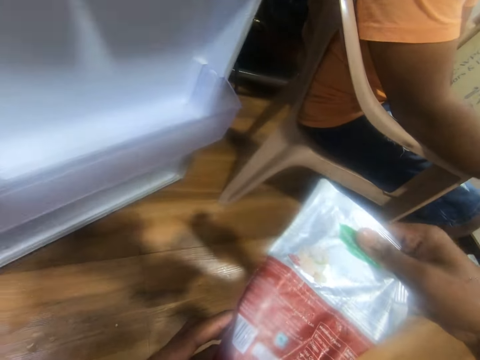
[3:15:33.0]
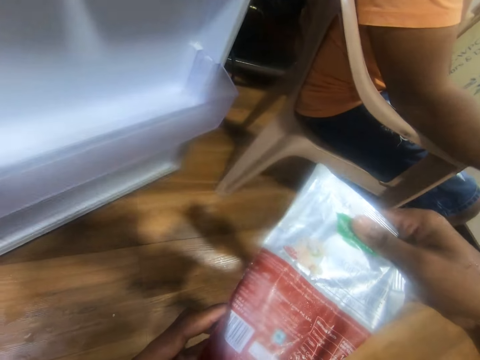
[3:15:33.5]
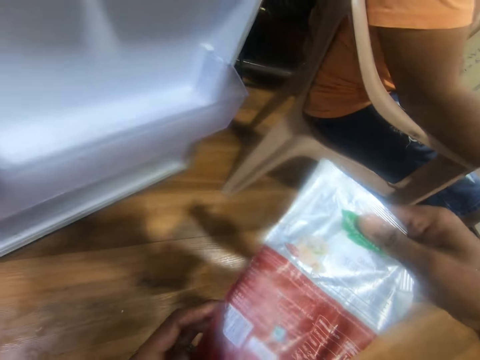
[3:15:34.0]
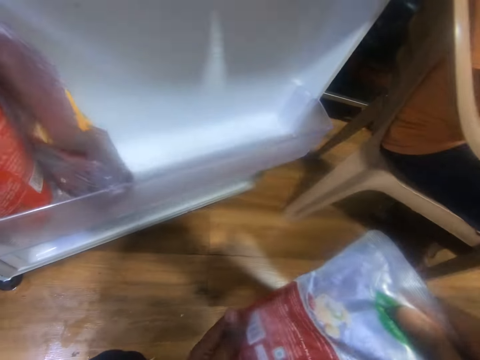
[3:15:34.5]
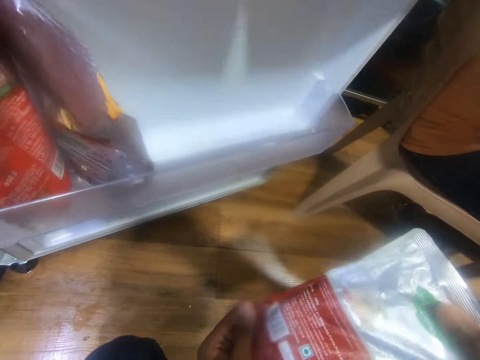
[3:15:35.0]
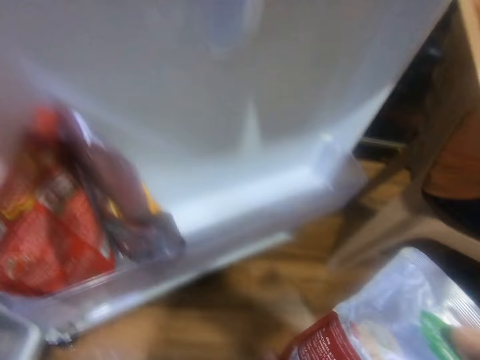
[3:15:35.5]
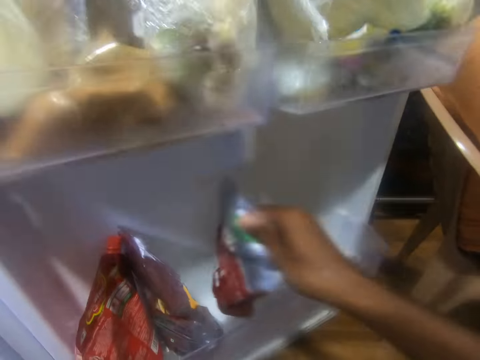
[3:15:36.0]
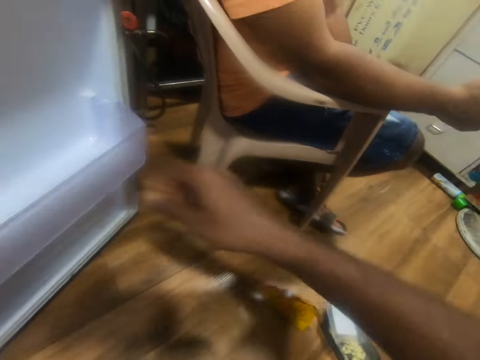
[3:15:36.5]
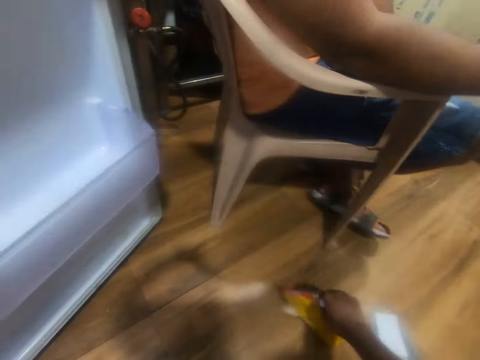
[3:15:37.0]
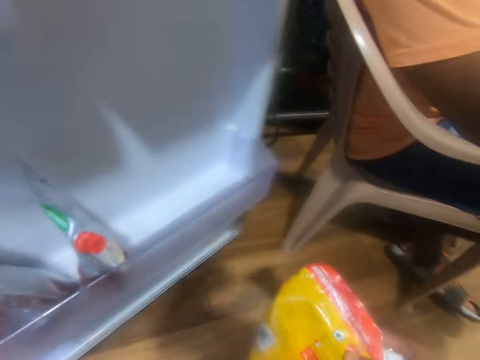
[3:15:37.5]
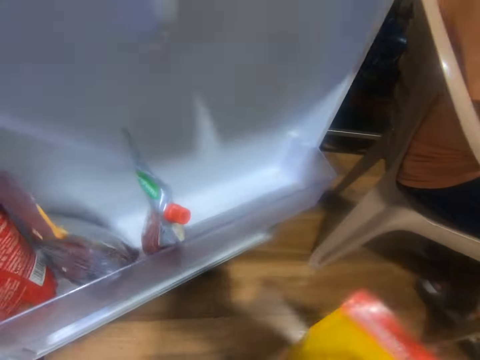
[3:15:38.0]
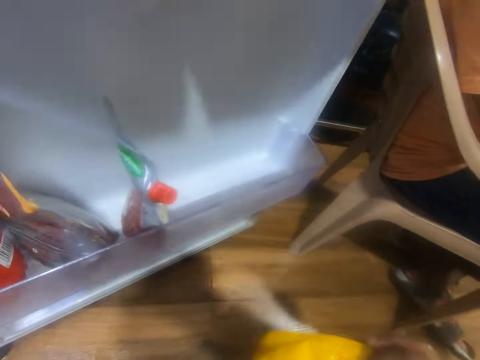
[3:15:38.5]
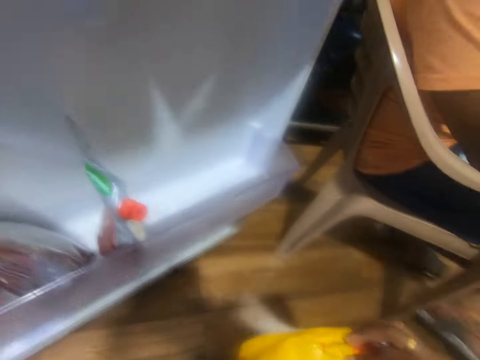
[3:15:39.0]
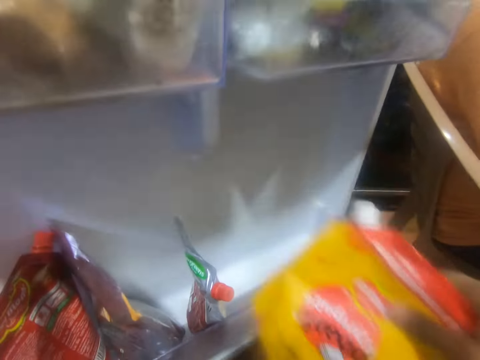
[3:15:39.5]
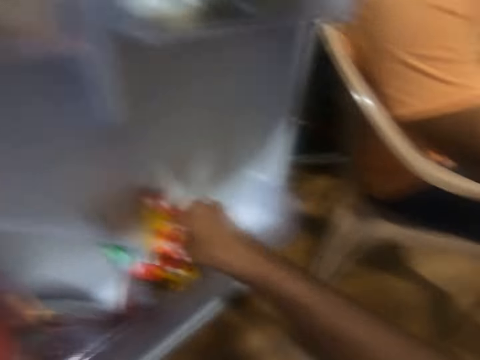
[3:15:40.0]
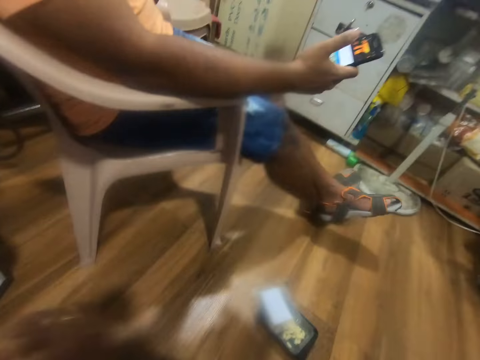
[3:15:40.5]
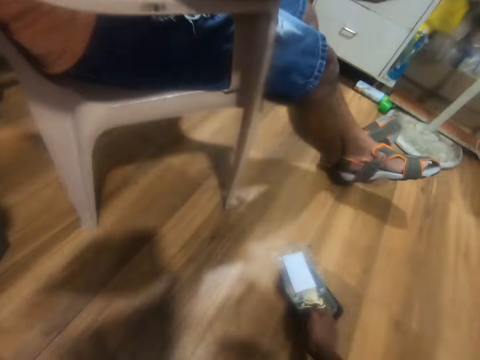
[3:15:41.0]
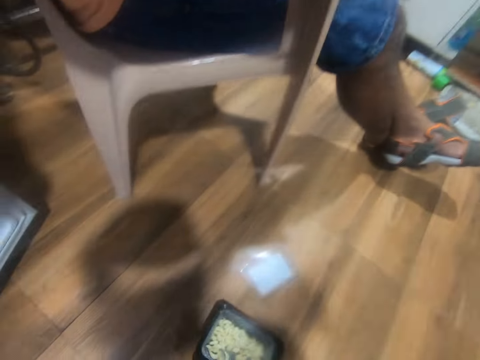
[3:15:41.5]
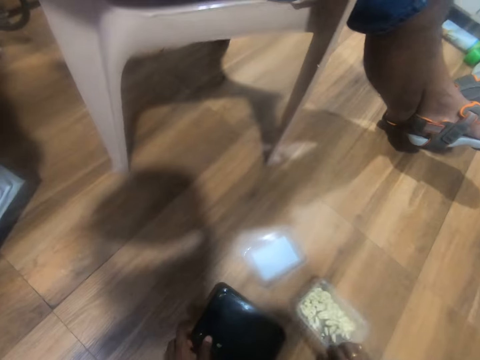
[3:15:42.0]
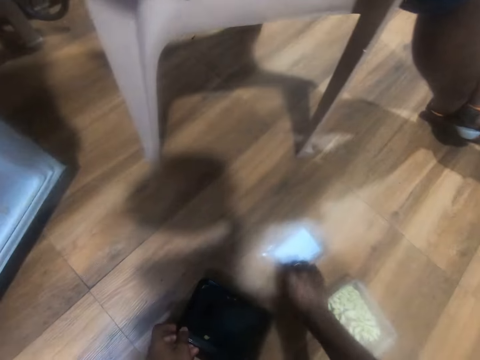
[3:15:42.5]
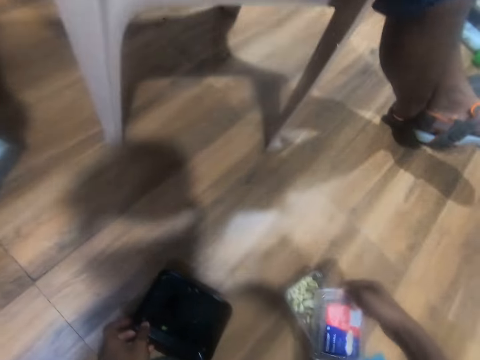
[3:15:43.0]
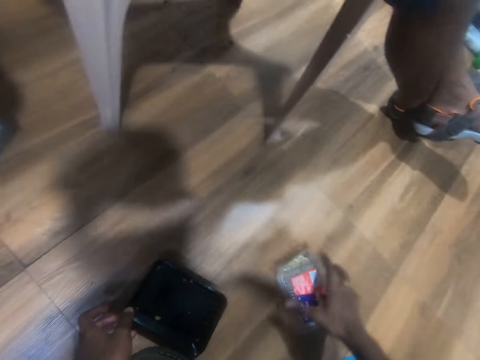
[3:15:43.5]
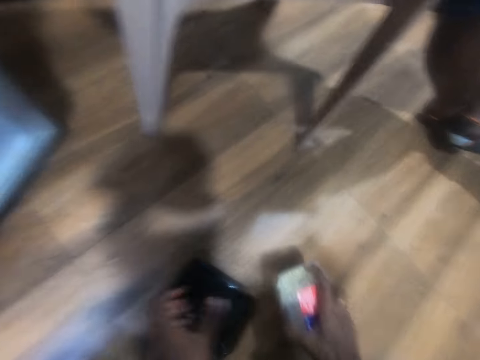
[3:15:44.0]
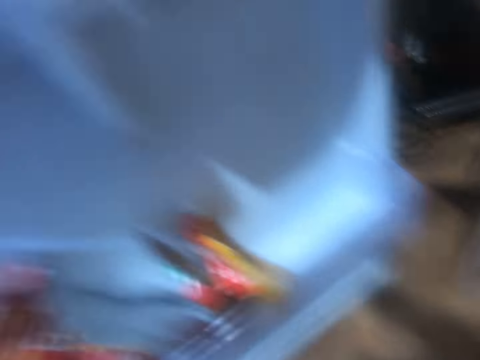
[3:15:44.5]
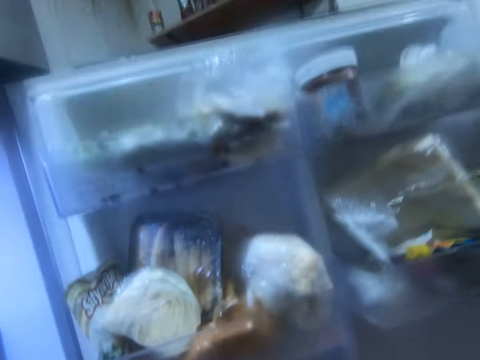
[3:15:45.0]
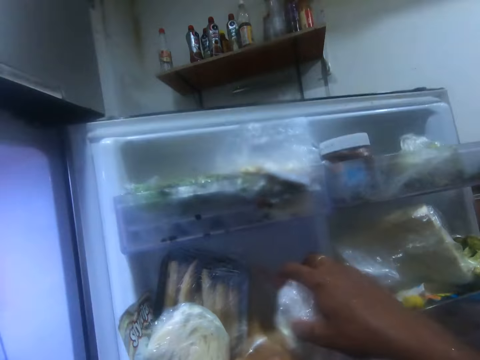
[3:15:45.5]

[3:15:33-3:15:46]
The camera wearer places the pack of spice with his right hand into the refrigerator shelf. He picks up the pack of spice with his right hand from the floor. He places the pack of spice with his right hand into the refrigerator shelf. He pulls the bowl of garlic on the floor with his right hand. He removes the plates of garlic from the bowl with his right hand. He picks up a lid from the floor with his right hand. He covers the plate of garlic with the lid in his right hand. He picks up the plate of garlic with his right hand from the floor.

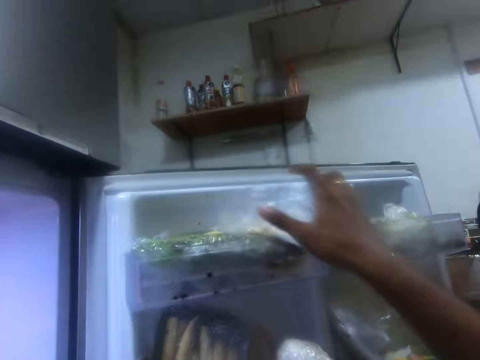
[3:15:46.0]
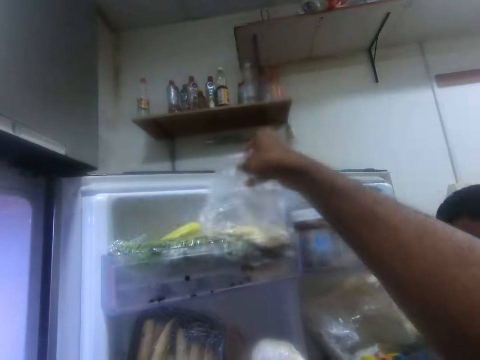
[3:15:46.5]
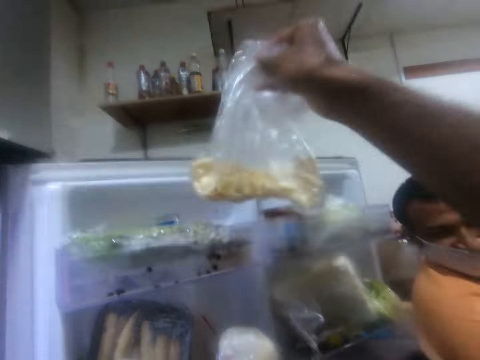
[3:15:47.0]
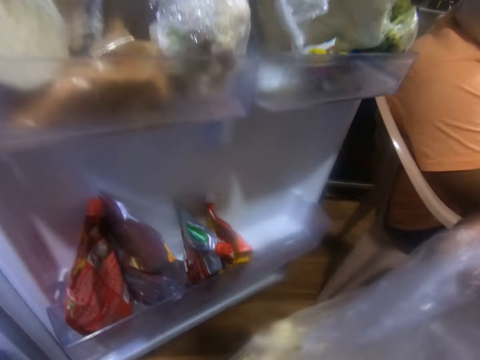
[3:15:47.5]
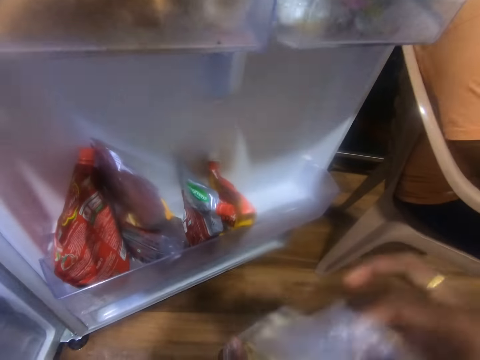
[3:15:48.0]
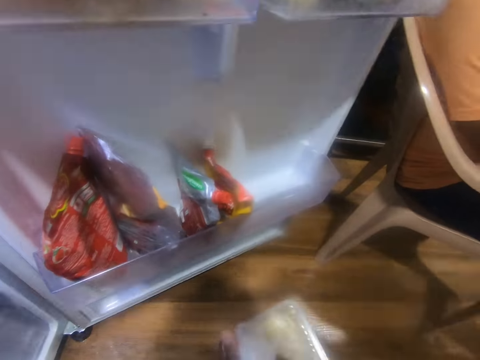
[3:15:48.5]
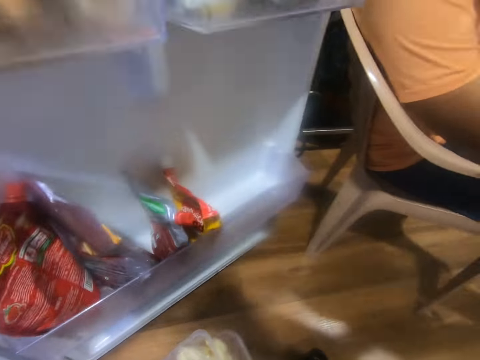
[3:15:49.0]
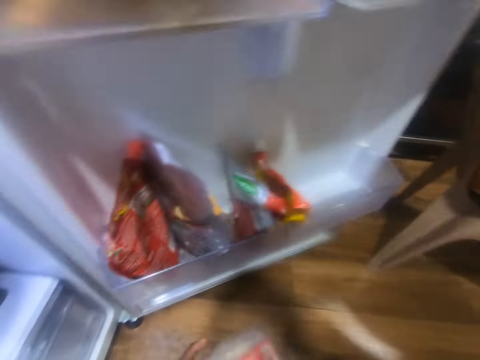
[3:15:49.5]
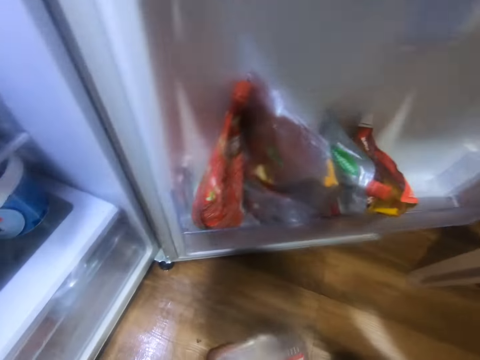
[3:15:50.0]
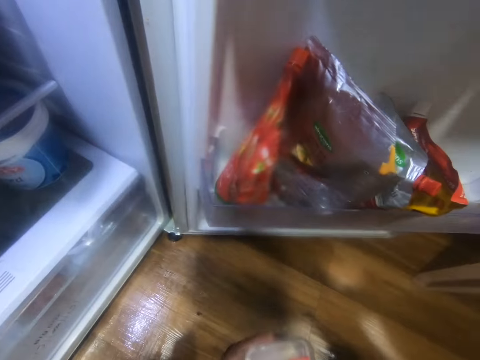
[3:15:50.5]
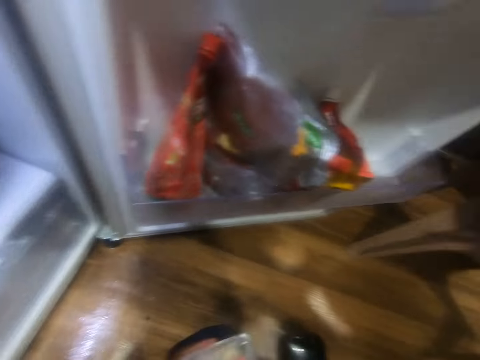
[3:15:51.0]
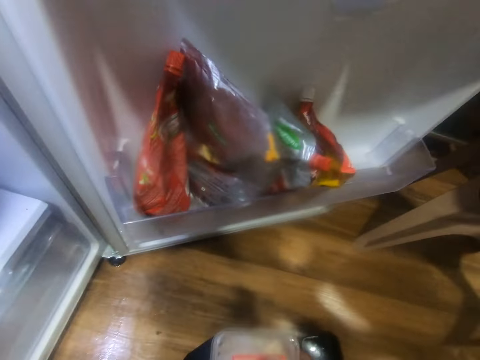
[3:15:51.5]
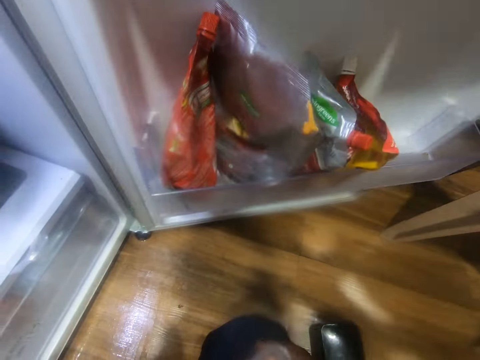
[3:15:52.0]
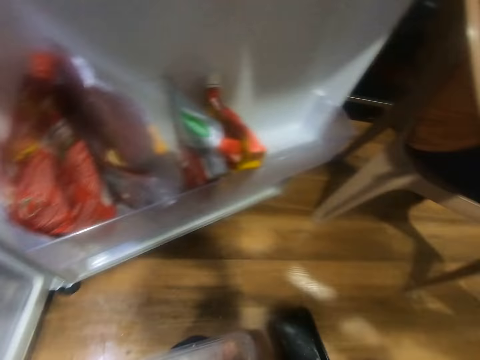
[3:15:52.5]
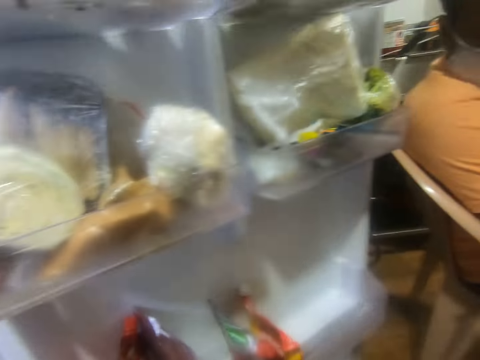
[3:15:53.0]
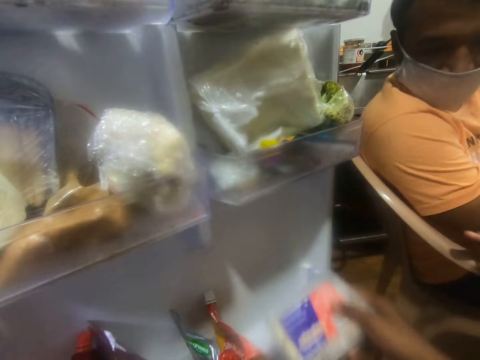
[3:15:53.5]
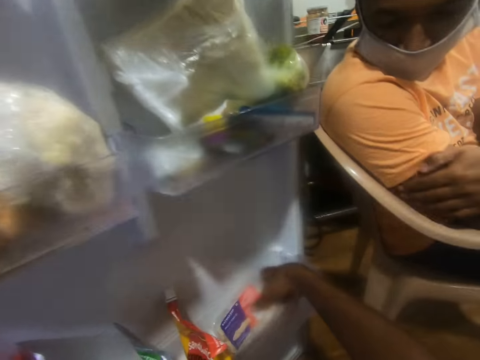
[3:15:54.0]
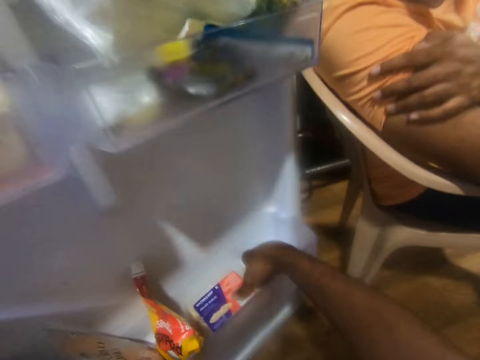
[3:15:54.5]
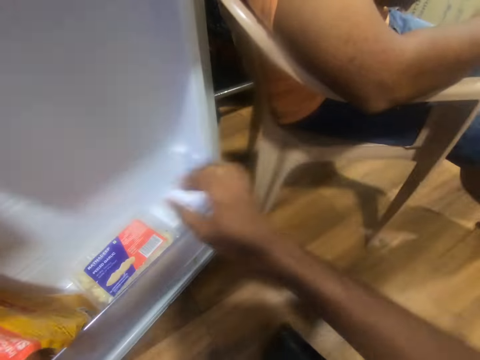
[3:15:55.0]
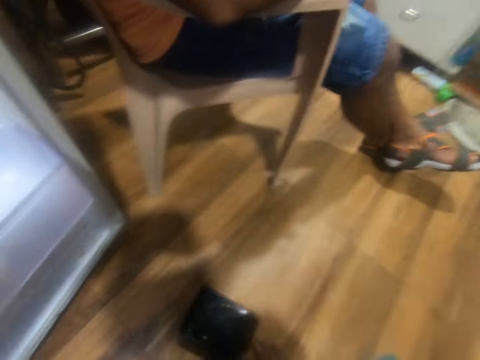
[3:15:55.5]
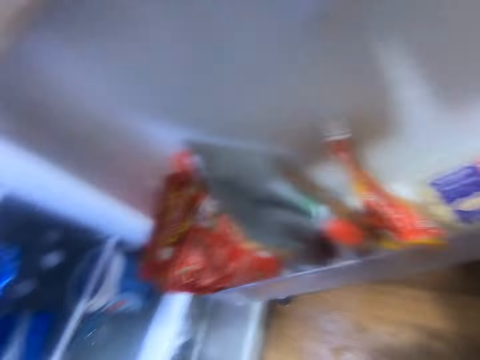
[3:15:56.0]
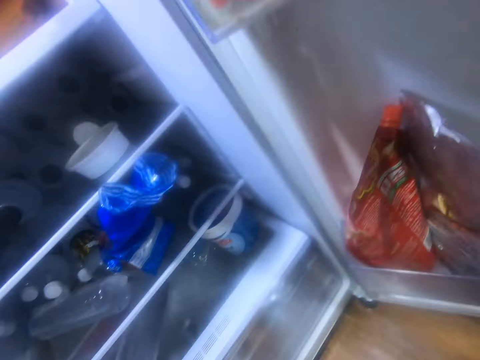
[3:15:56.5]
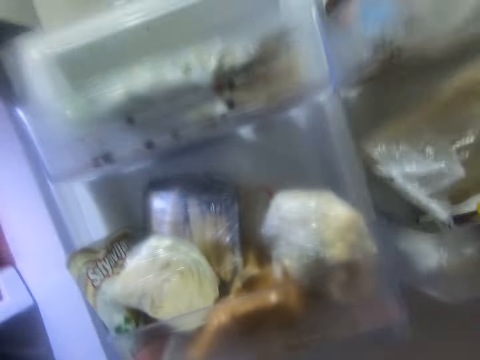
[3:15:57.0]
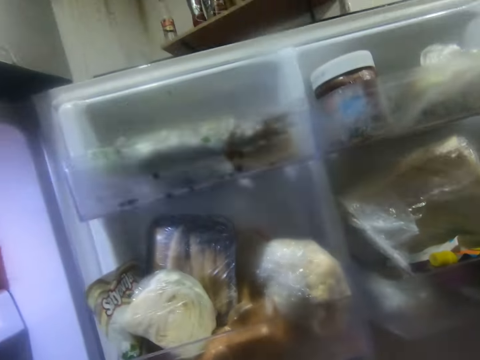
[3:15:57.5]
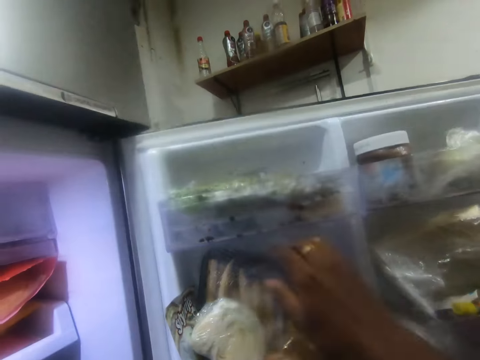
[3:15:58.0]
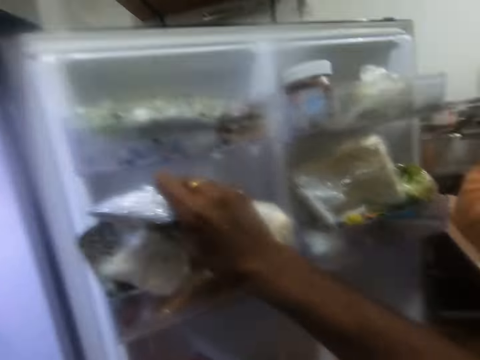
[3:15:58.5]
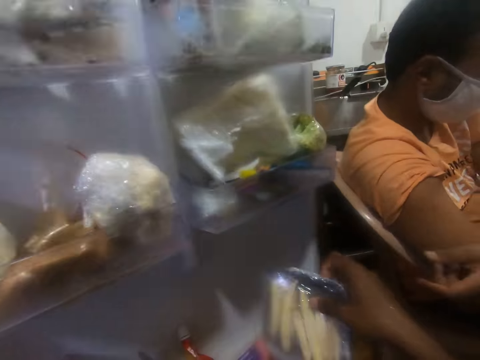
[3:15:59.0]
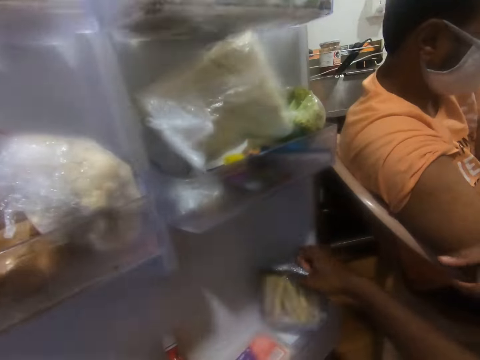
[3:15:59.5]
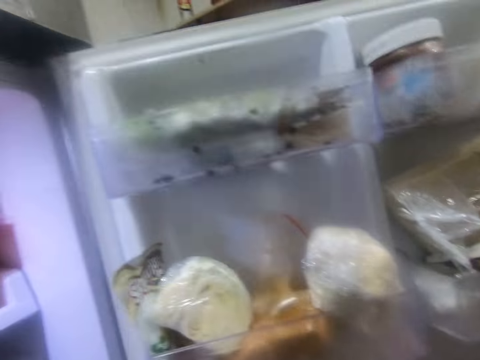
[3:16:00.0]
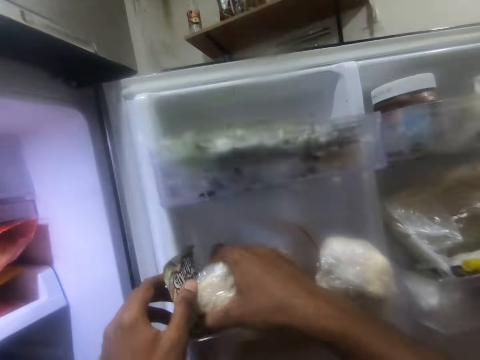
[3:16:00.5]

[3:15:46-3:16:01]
The camera wearer touches a package. He picks up a nylon from the refrigerator shelf with his right hand. He places the nylon into the plate of garlic with his right hand. He covers the plate of garlic with the lid in his right hand. He places the plate of garlic in the refrigerator shelf with his right hand. He picks up the bowl from the floor with his right hand. He picks up a pack of sausage with his right hand from the refrigerator shelf. He places the pack of sausage with his right hand in the refrigerator shelf.
